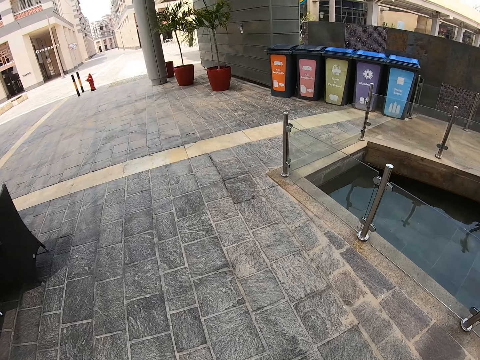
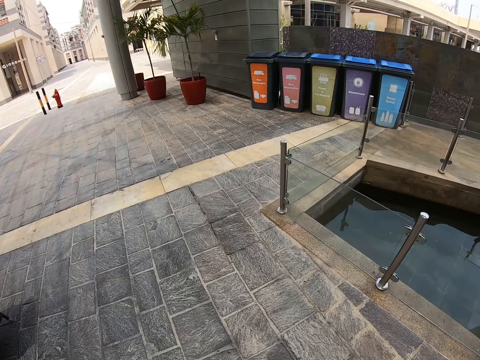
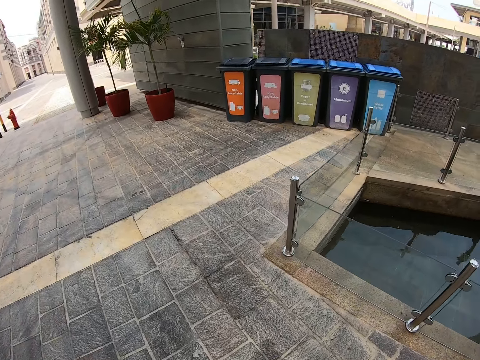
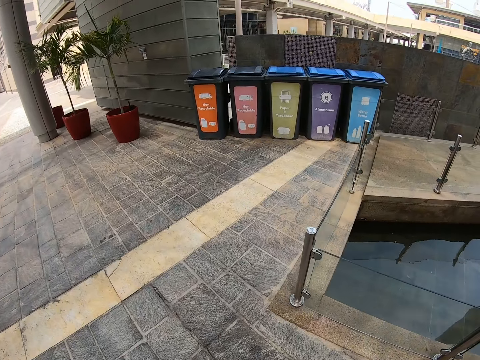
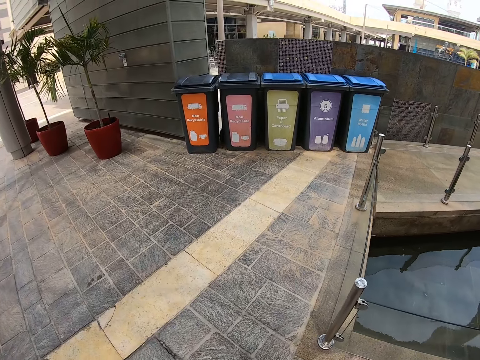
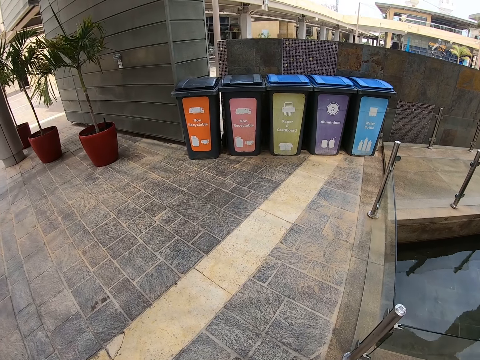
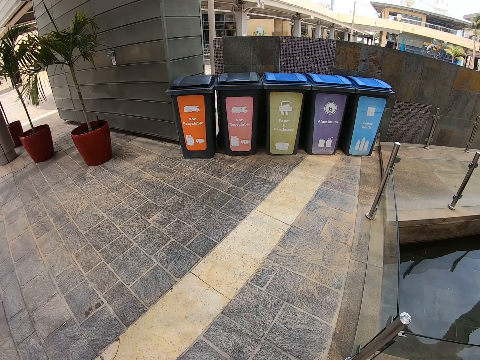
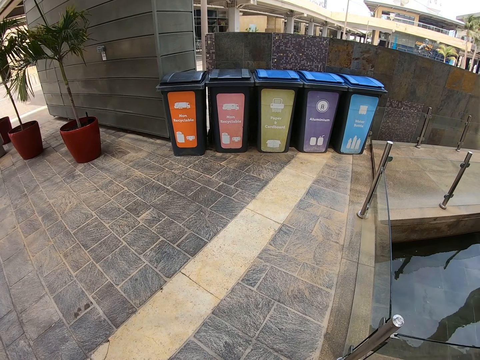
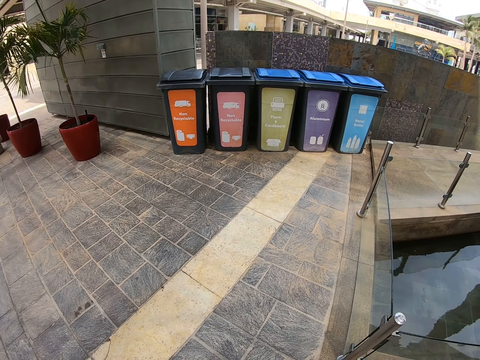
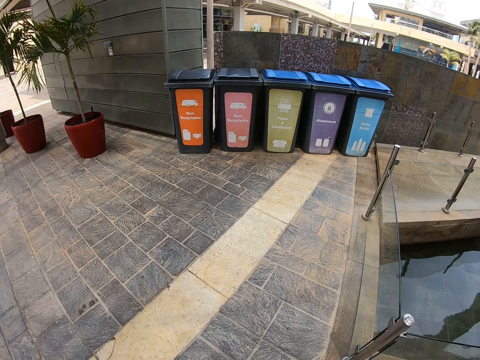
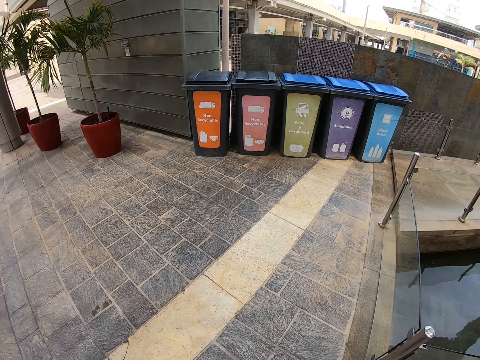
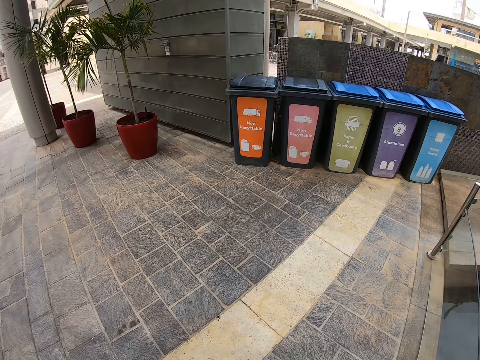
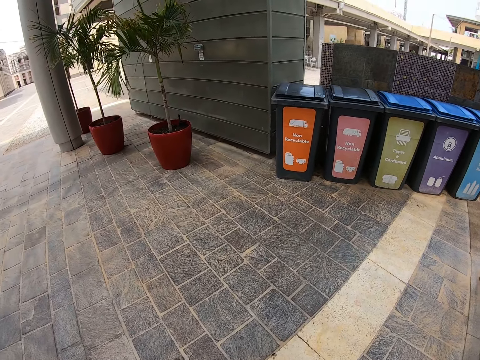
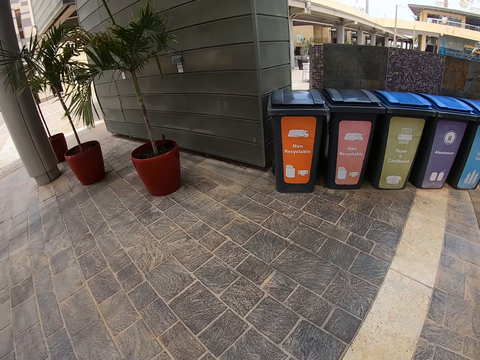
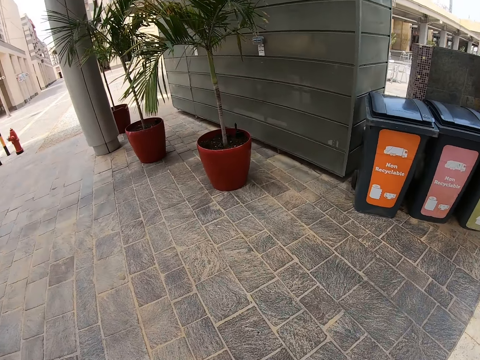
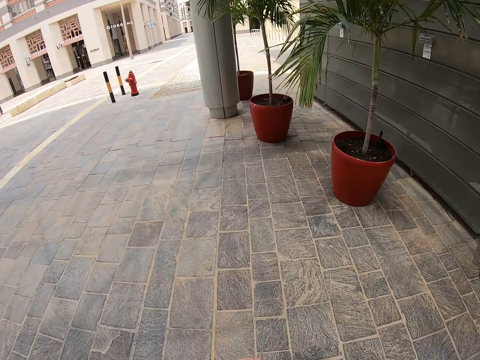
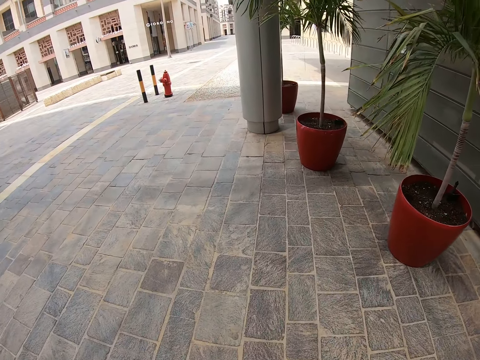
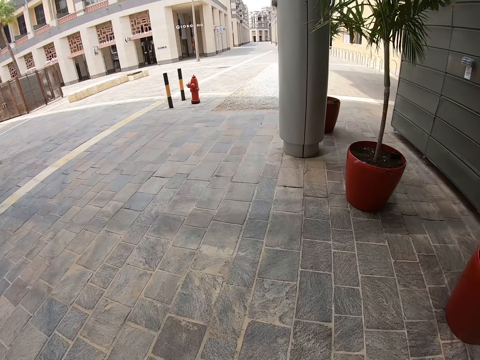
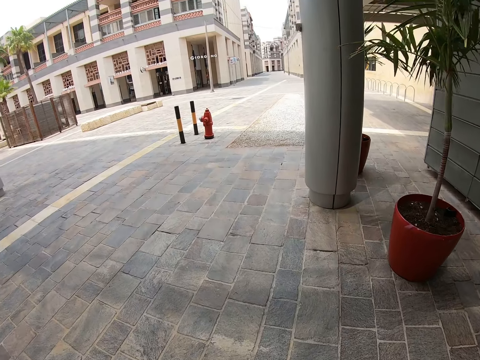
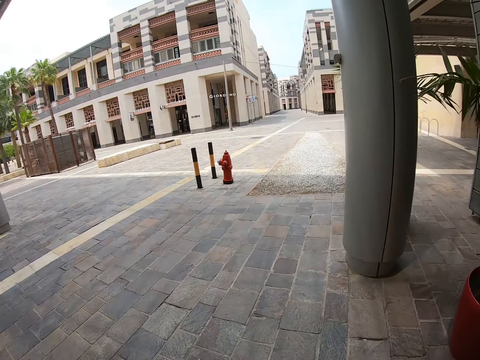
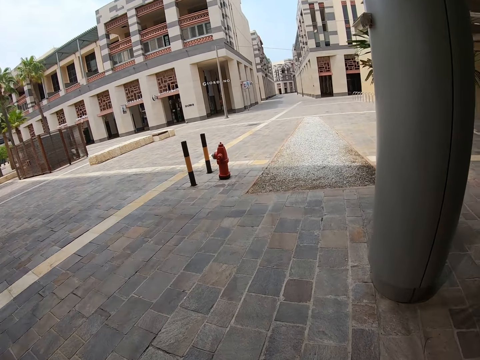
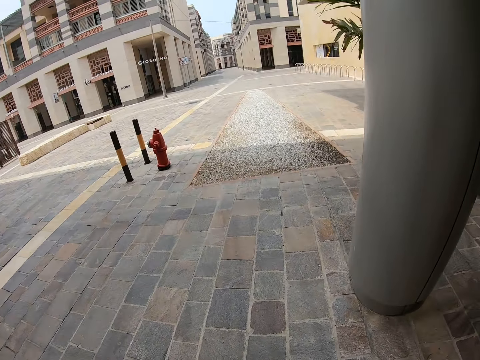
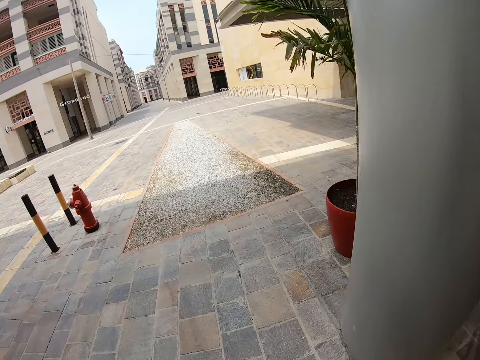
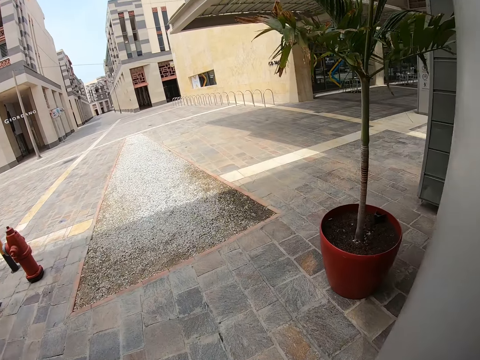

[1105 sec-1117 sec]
The camera wearer looks around. They look at the bins. They walk away from the bin.

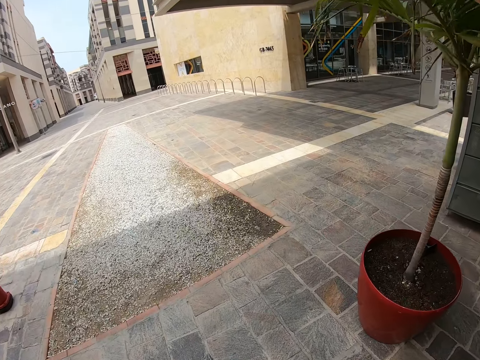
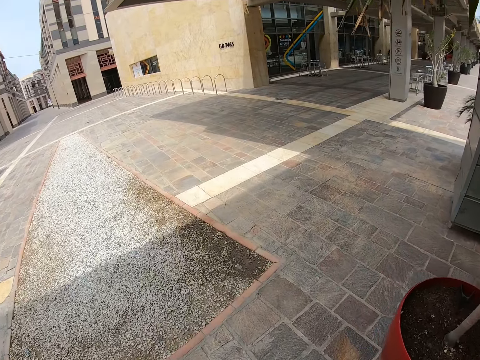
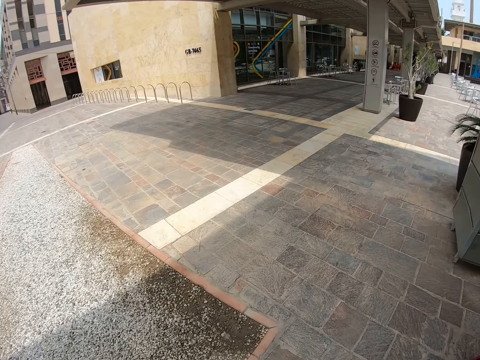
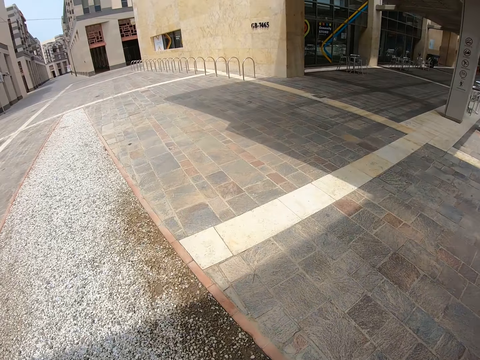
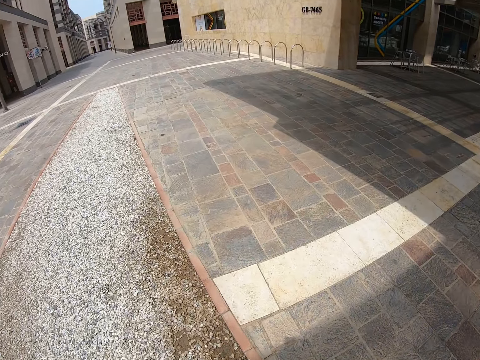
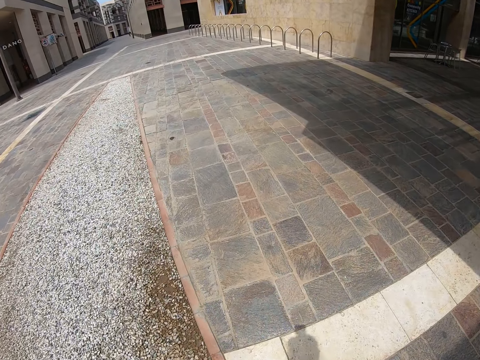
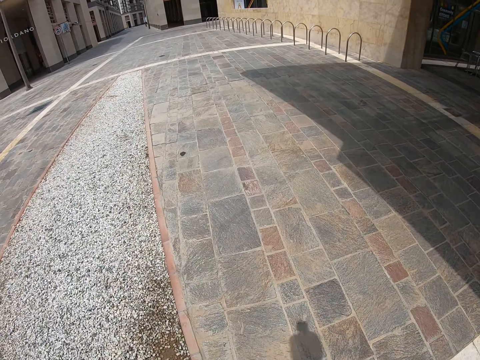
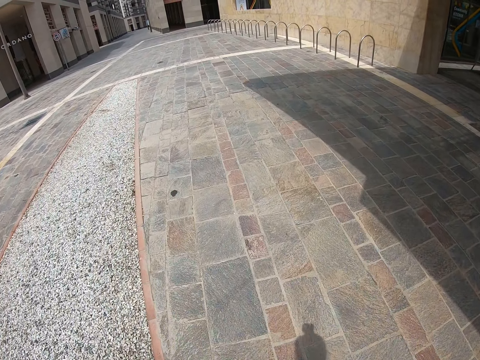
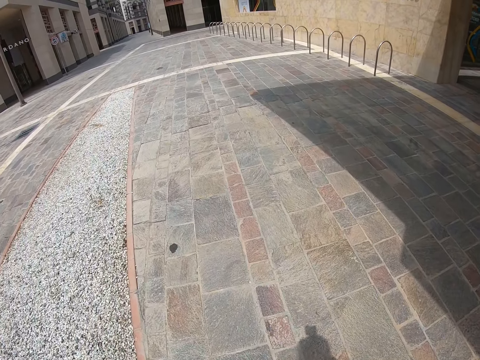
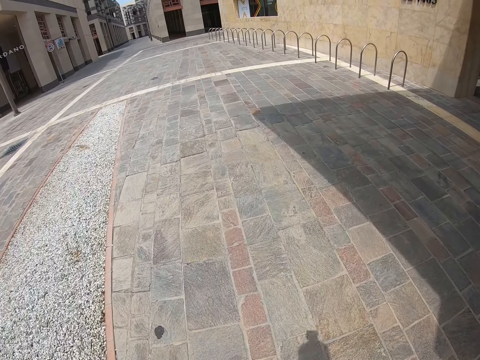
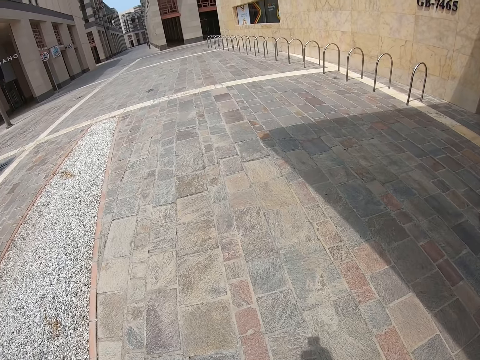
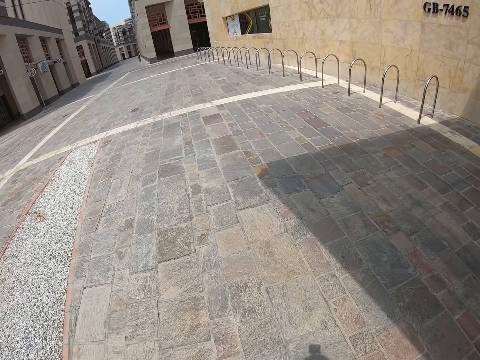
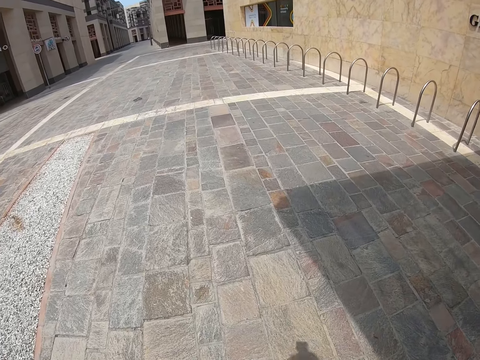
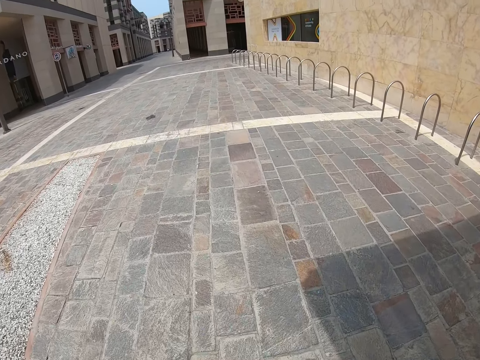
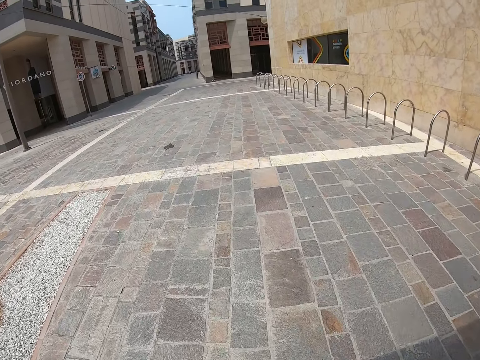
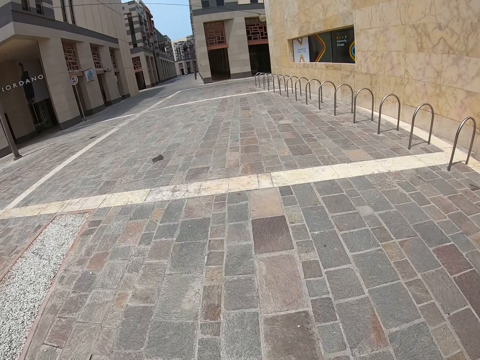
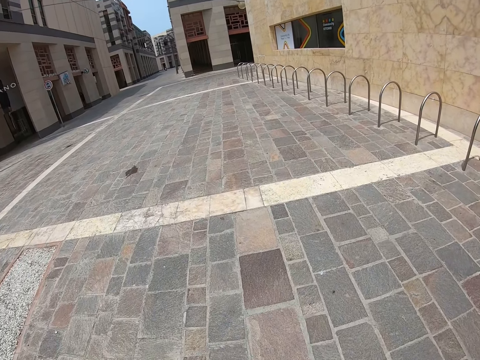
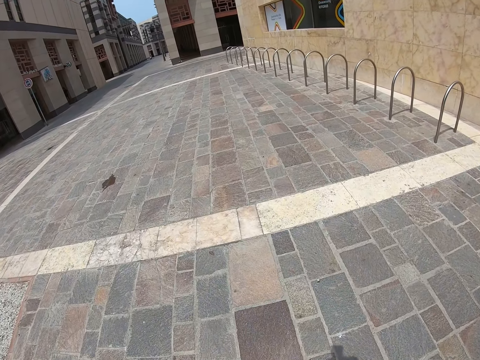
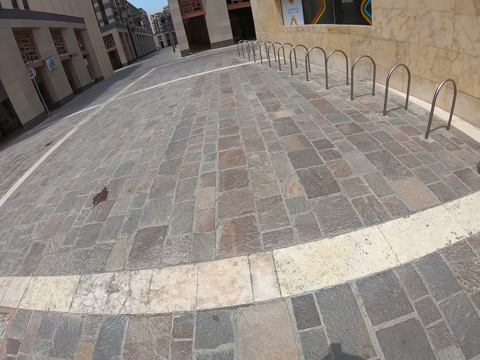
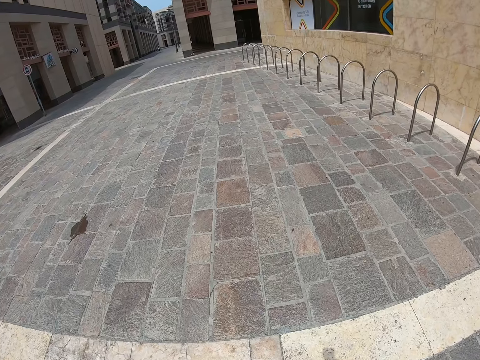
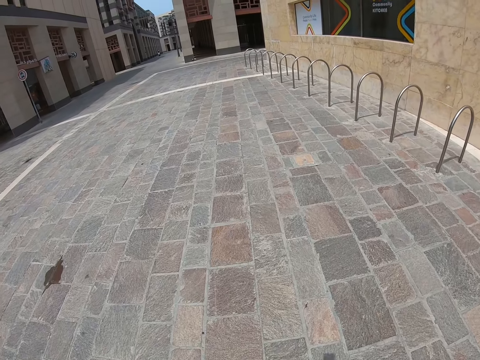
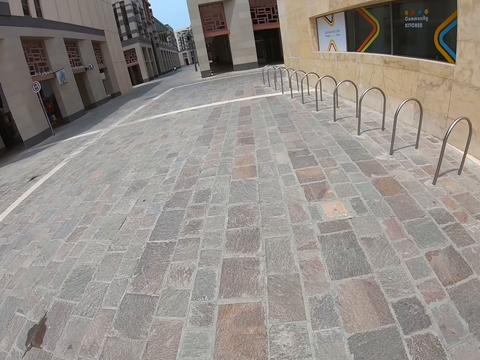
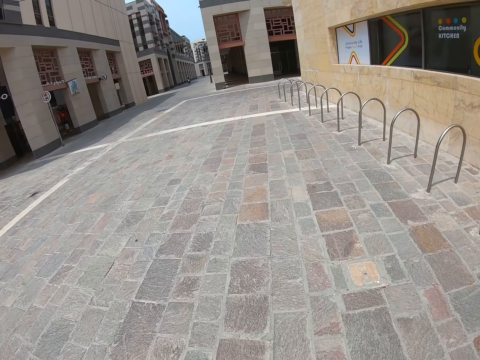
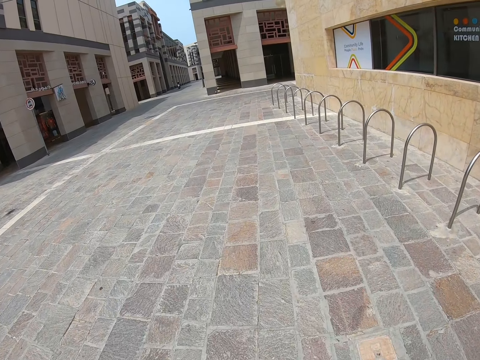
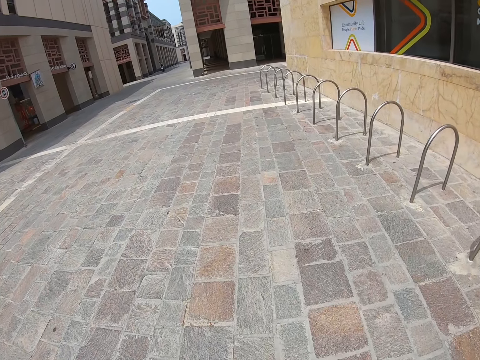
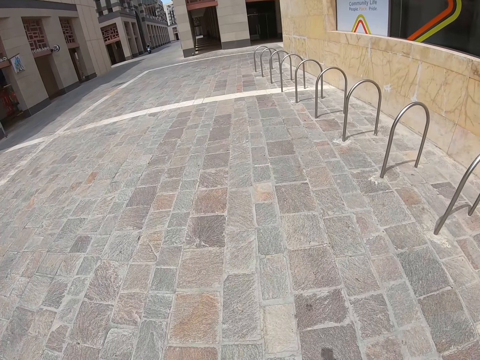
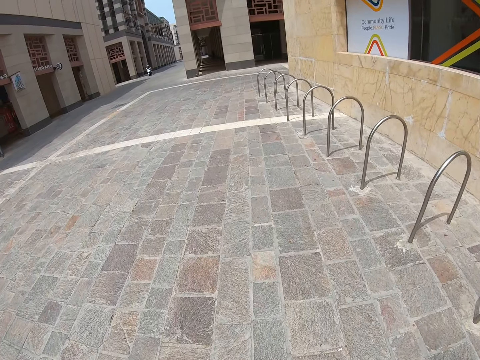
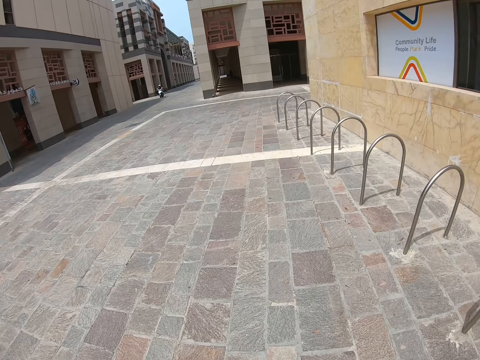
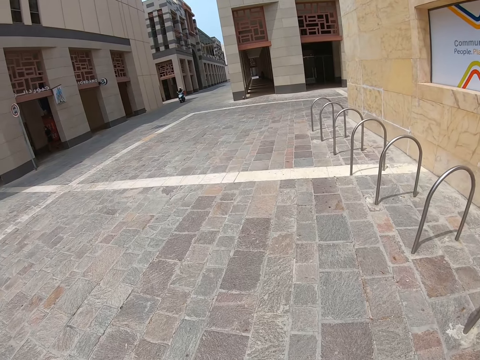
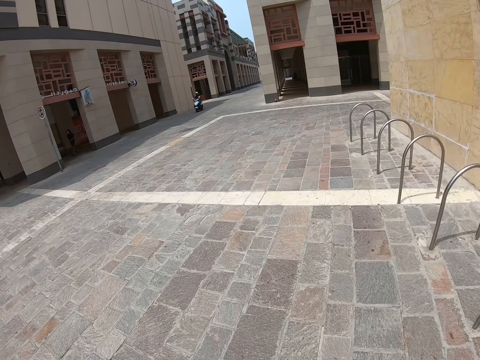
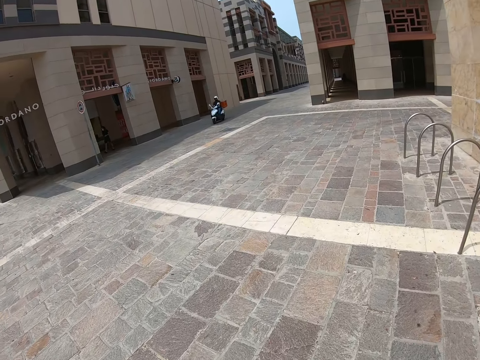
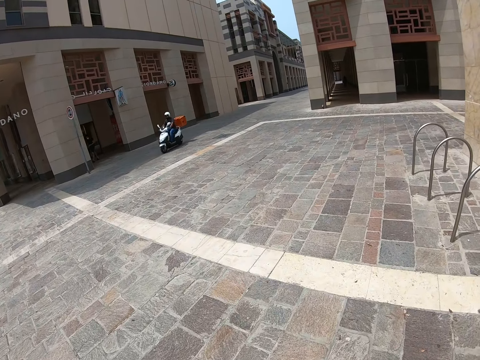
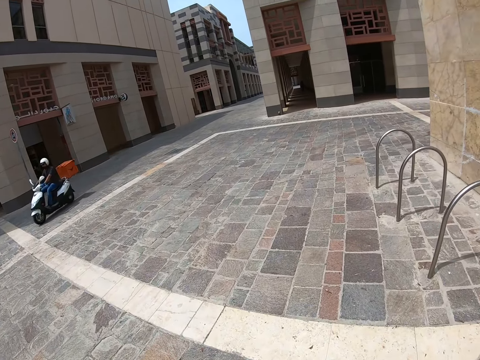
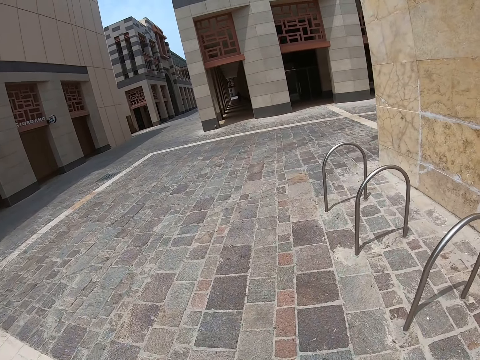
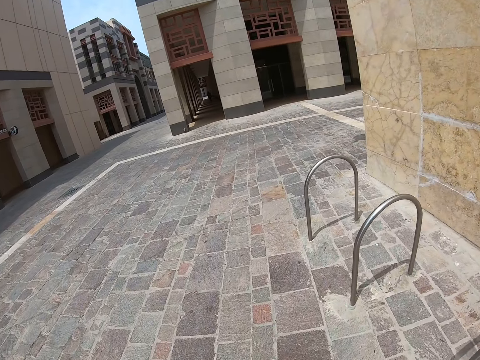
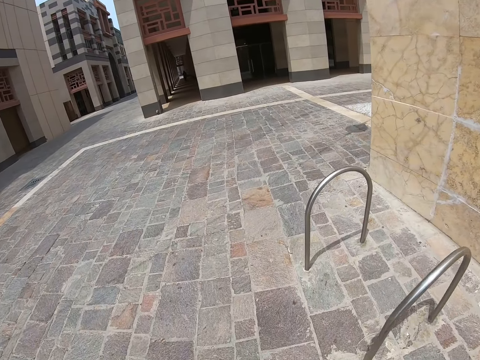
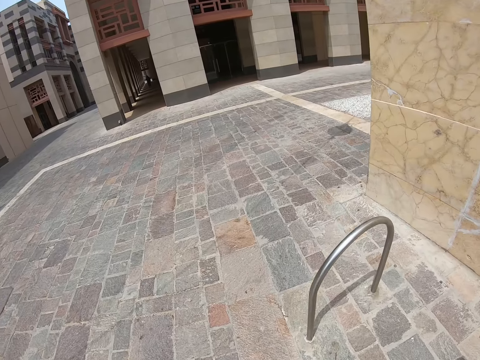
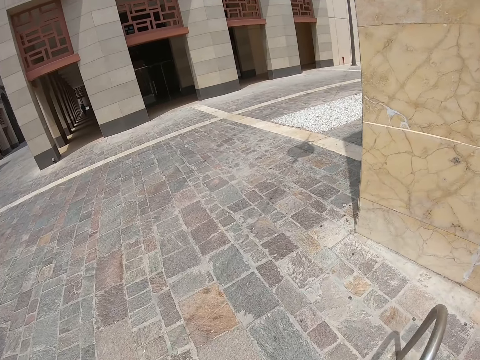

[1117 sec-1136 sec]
The camera wearer swings the right hand repeatedly. They walk down the street. They walk past a scooter rider.
